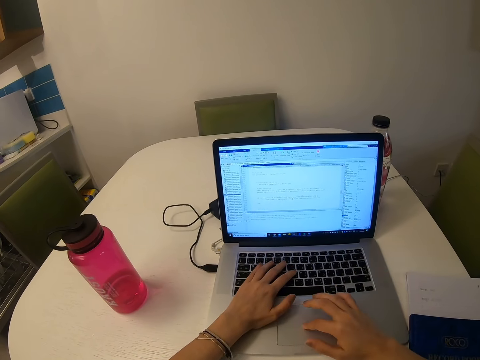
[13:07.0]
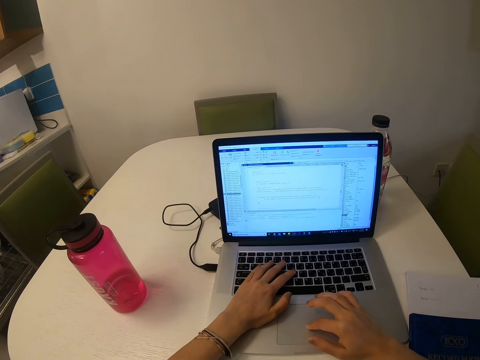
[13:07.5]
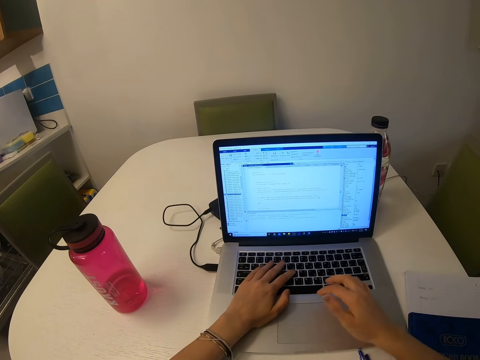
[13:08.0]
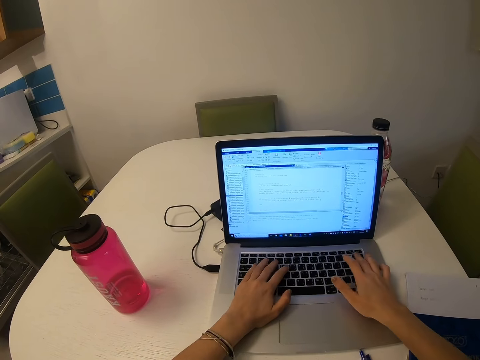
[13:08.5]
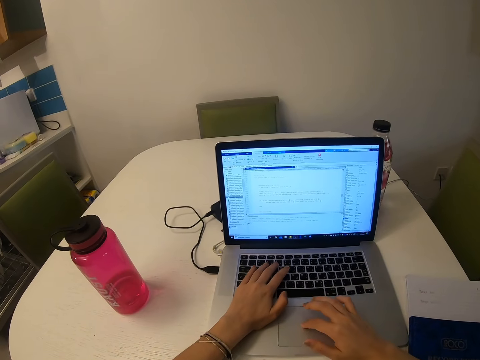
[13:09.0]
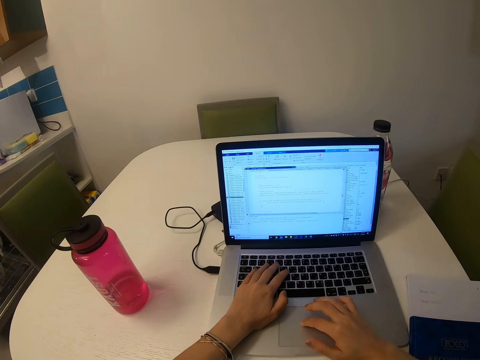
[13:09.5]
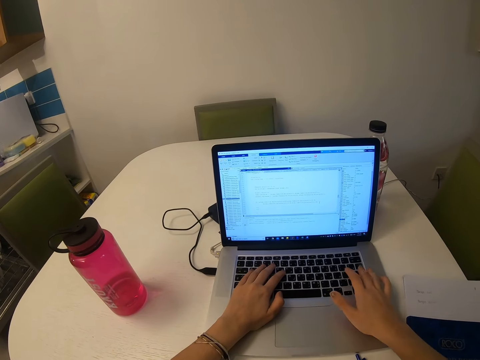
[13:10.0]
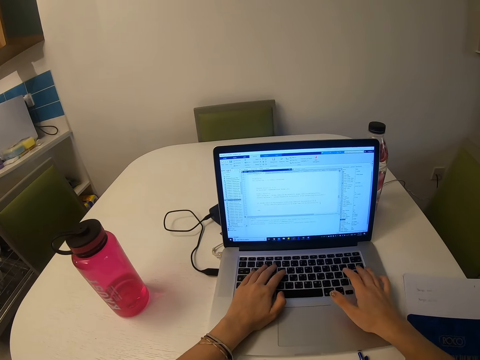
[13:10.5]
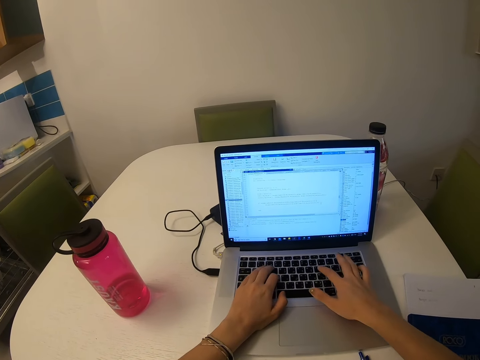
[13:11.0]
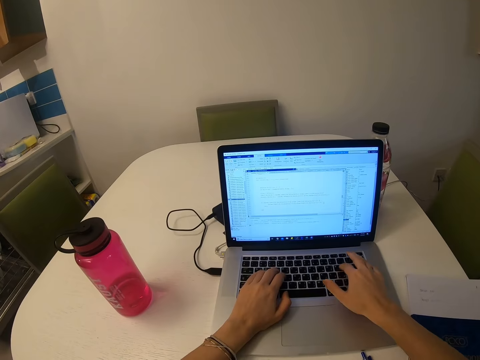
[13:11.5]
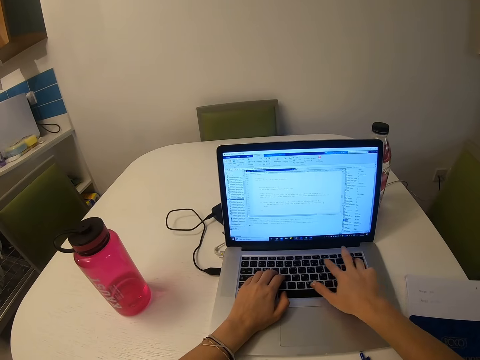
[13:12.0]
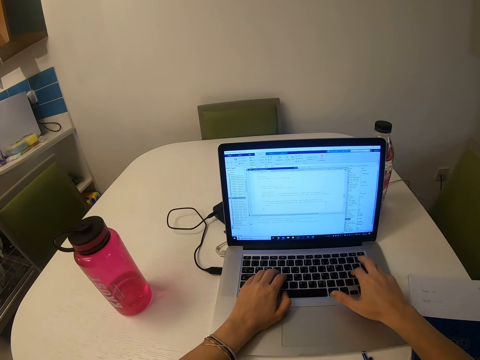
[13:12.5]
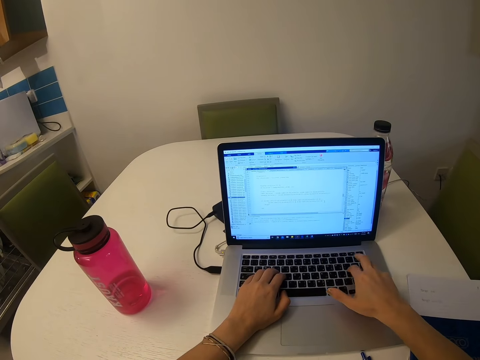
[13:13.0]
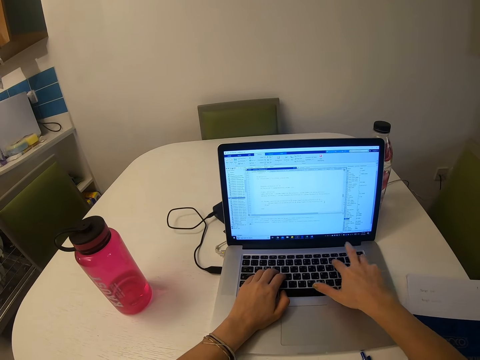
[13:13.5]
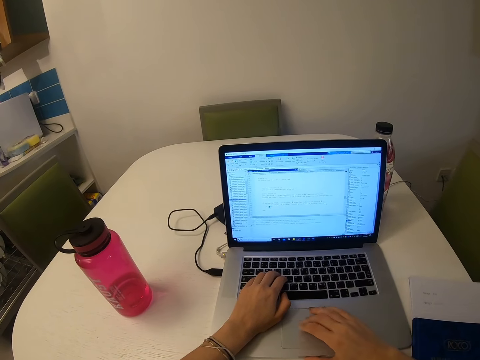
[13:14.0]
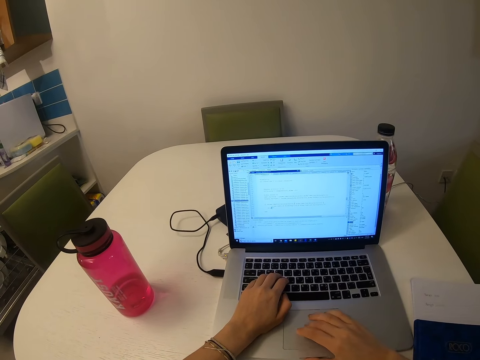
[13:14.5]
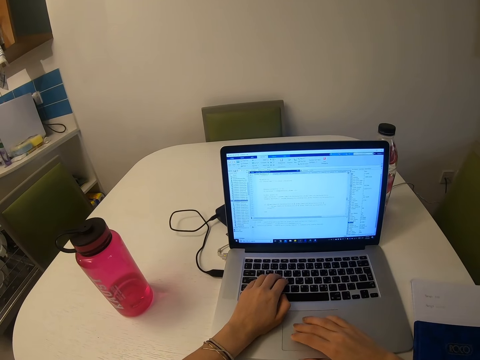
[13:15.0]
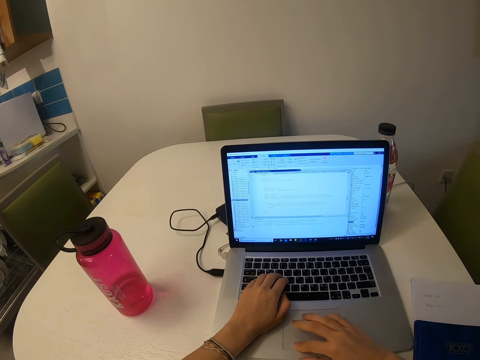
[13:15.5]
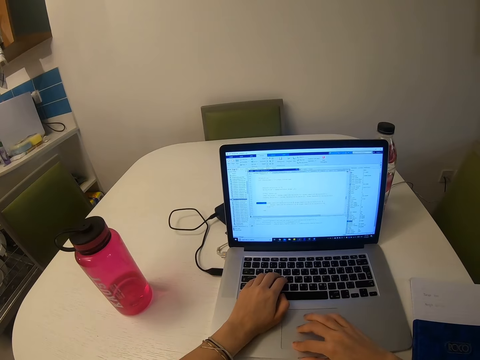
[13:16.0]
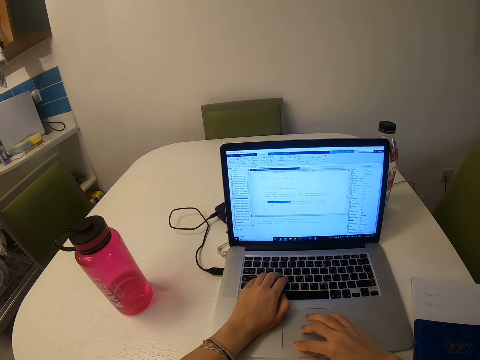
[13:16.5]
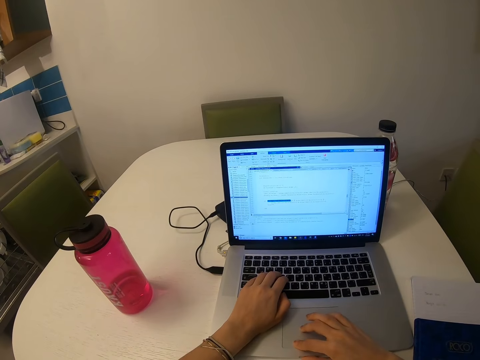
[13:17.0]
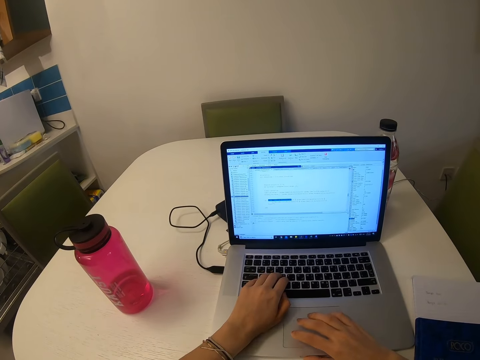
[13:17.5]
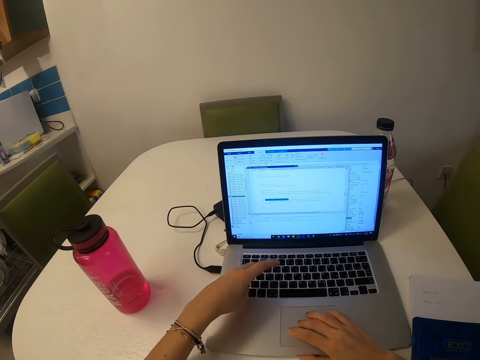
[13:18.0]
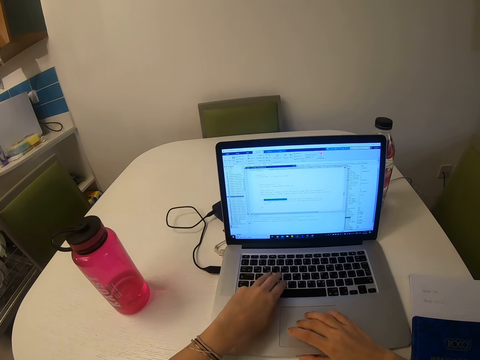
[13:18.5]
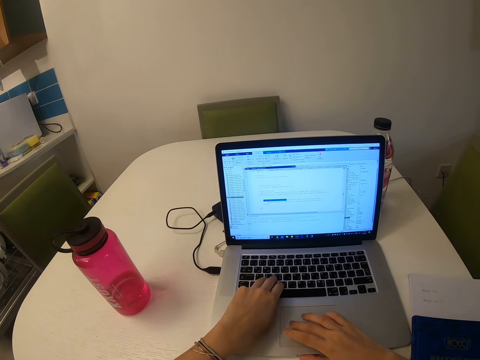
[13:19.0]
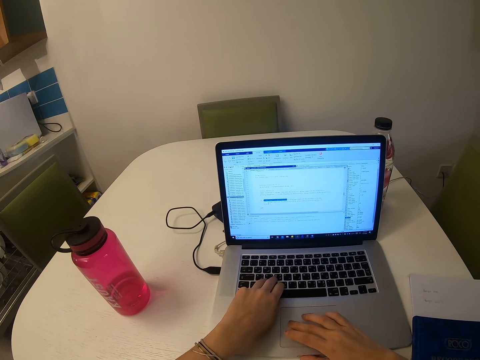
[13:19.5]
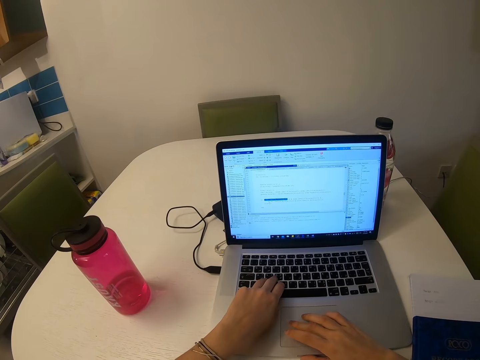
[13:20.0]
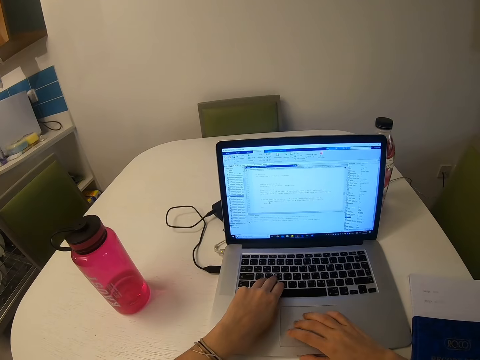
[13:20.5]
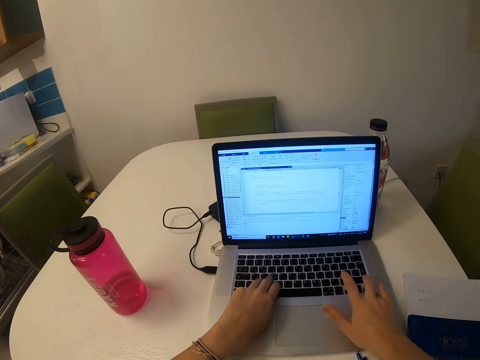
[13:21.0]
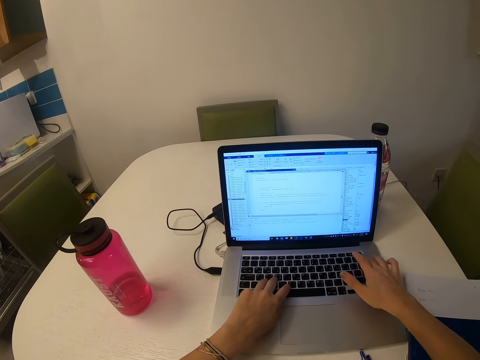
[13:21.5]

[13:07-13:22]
The camera wearer operates the laptop. They press on the keyboard. They scroll on the scrollbar. They operate the laptop. They press on the keyboard.

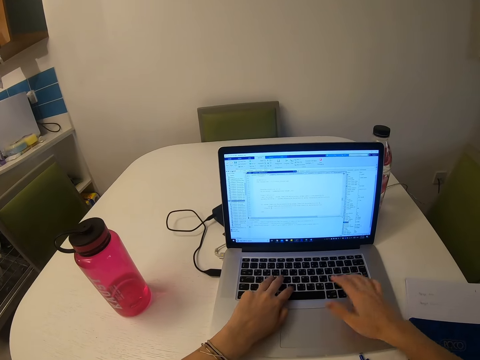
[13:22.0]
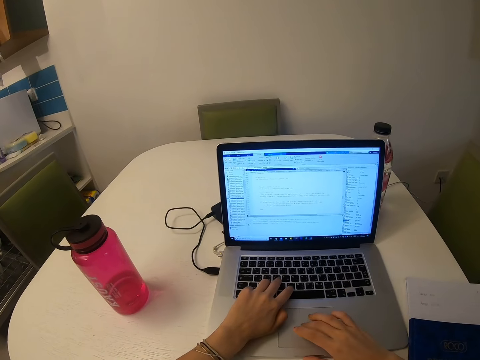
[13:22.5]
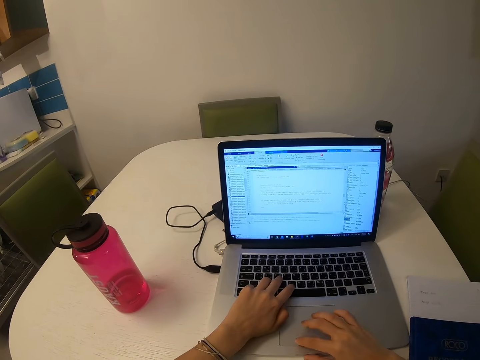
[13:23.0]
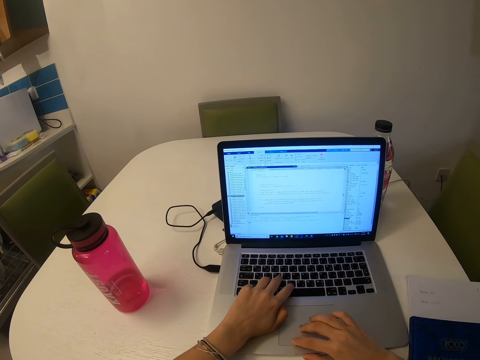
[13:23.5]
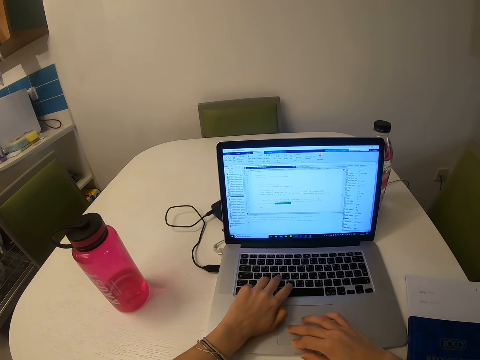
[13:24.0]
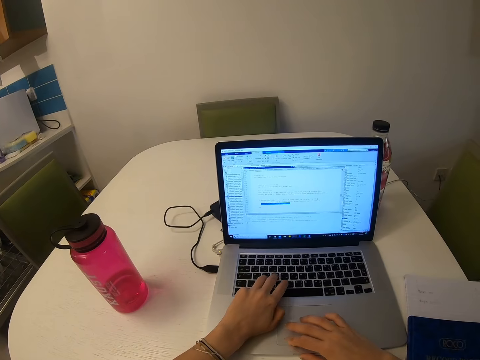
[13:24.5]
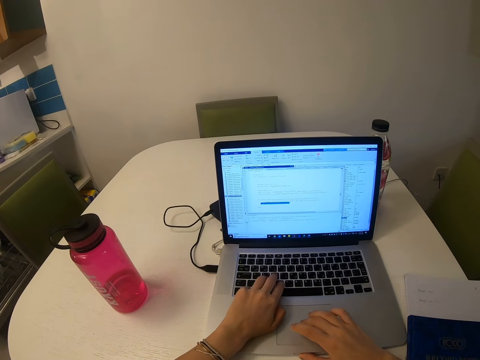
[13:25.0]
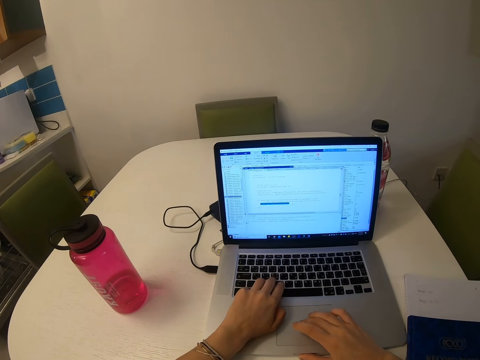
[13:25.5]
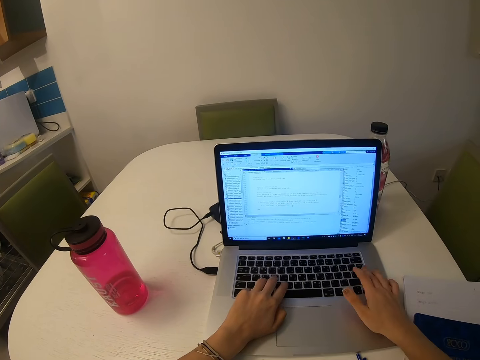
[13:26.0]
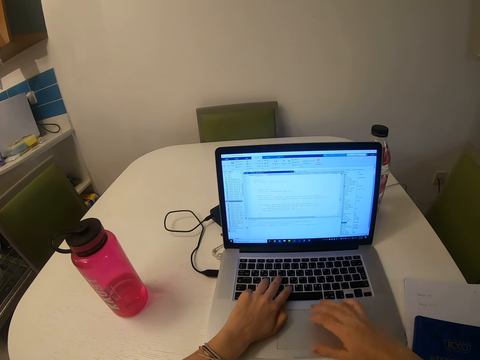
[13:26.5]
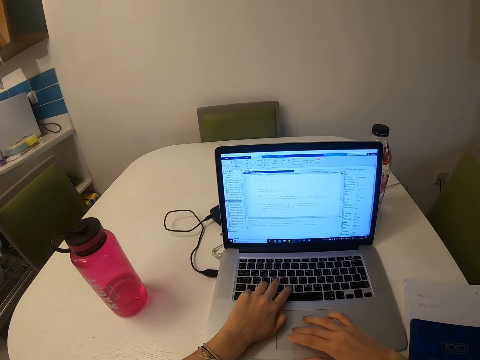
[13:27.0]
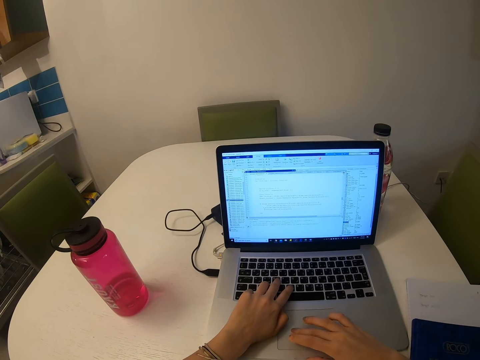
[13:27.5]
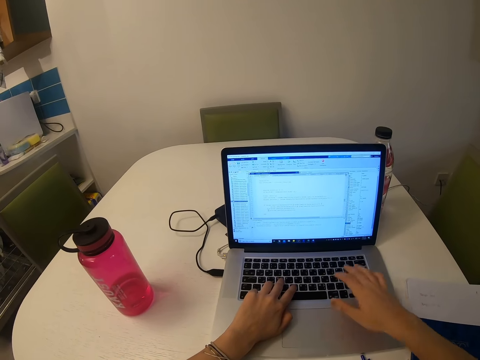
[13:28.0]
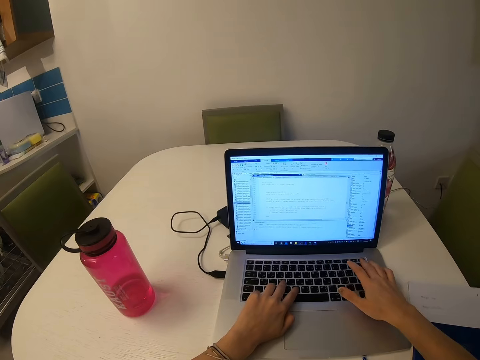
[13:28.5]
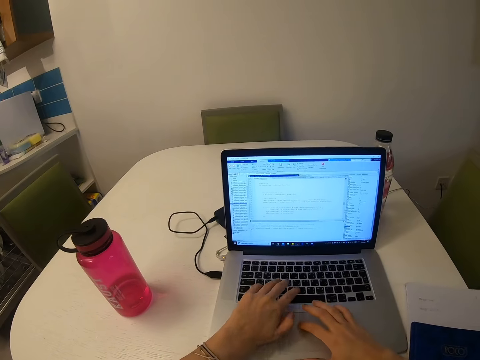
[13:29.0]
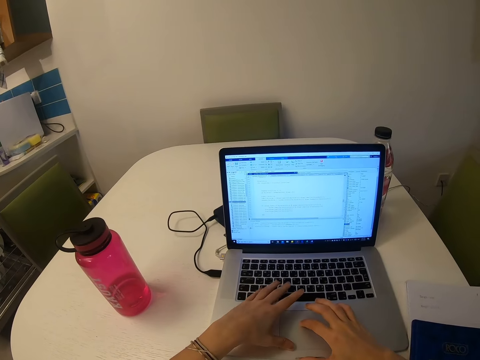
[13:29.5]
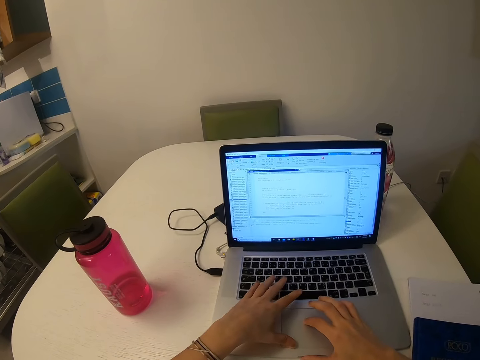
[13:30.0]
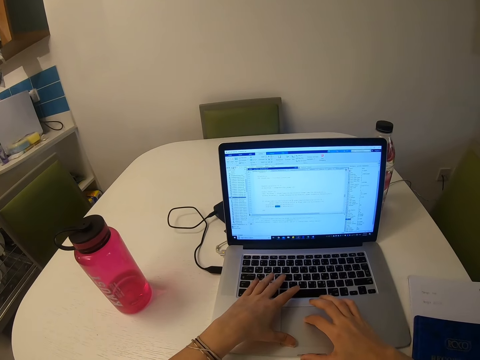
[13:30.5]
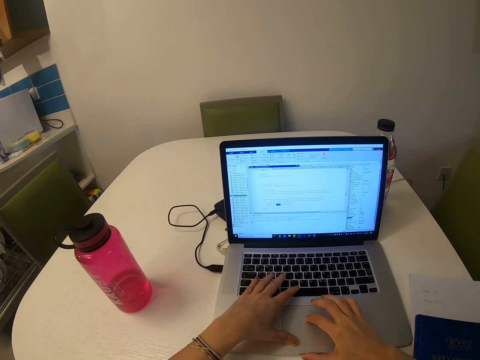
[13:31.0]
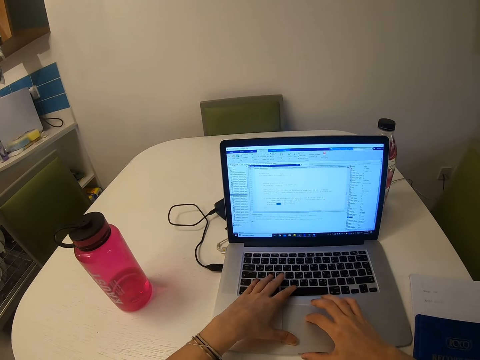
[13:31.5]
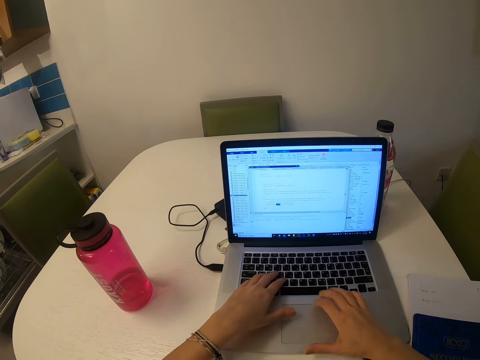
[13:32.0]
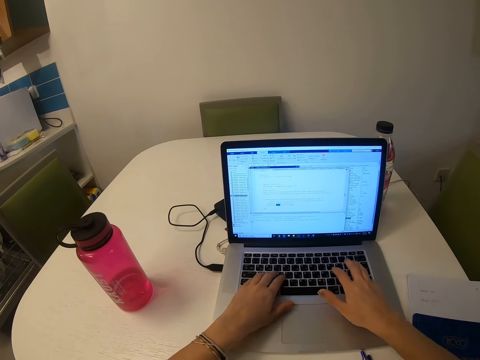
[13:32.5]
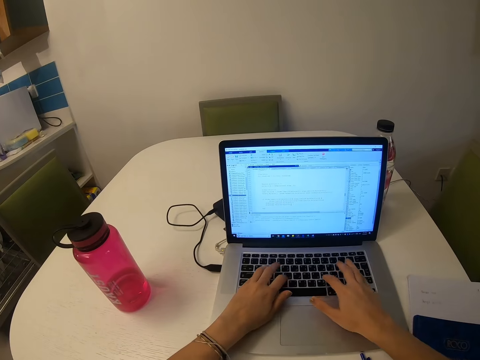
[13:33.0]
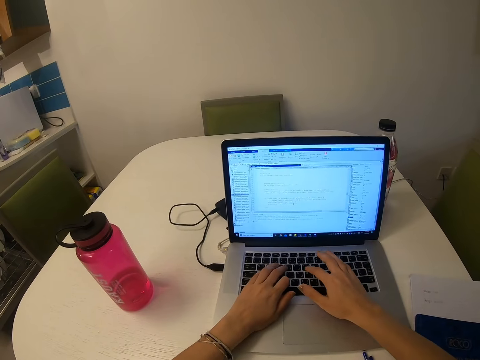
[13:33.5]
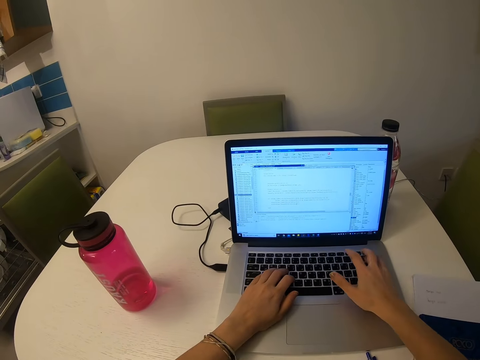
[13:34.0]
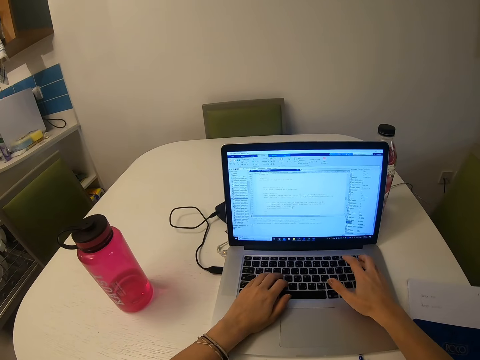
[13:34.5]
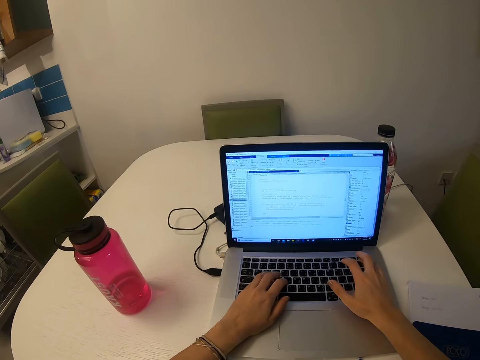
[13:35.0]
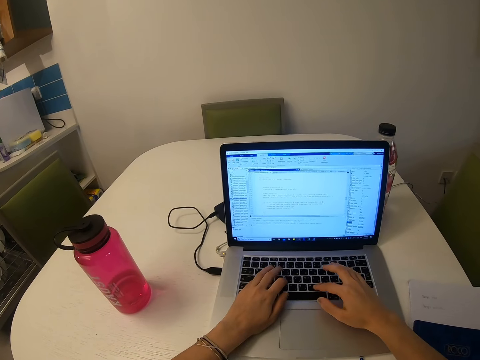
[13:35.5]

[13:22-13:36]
The camera wearer scrolls on the scrollbar. They operate the laptop. They press the keyboard. They operate the laptop. They press the keyboard.
